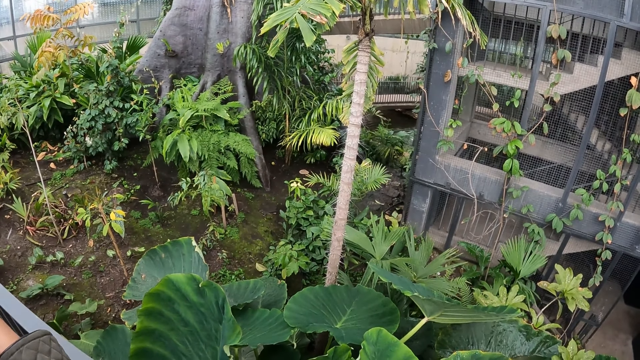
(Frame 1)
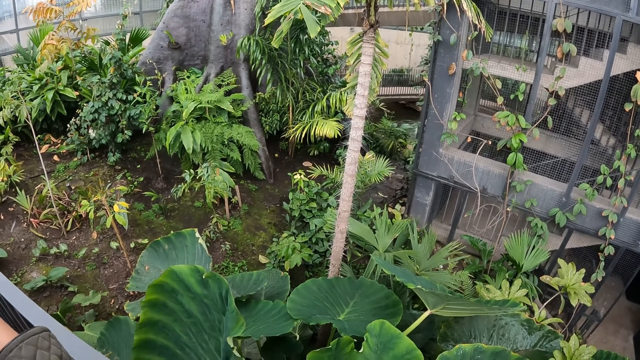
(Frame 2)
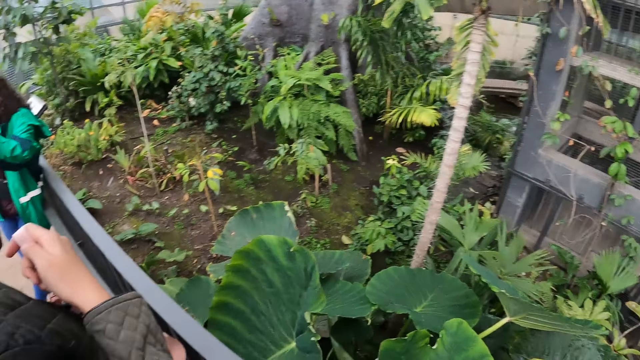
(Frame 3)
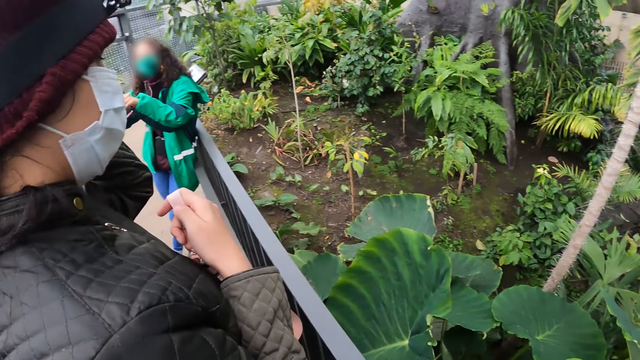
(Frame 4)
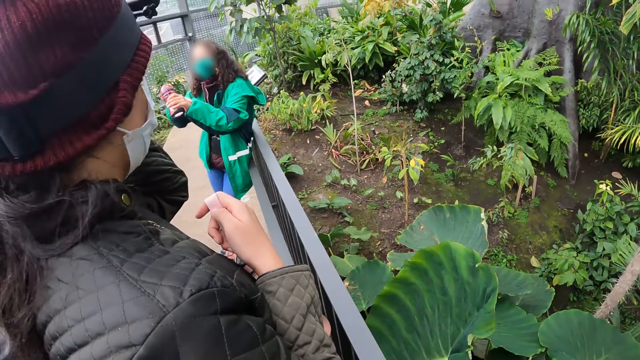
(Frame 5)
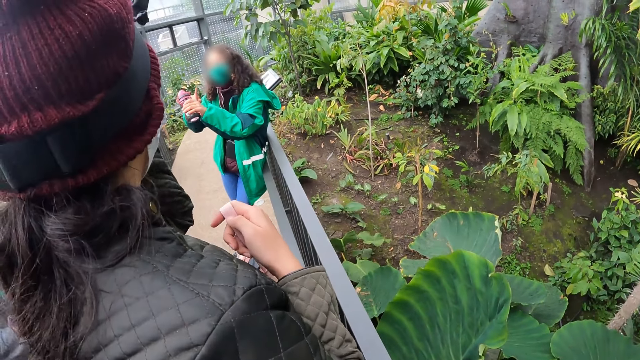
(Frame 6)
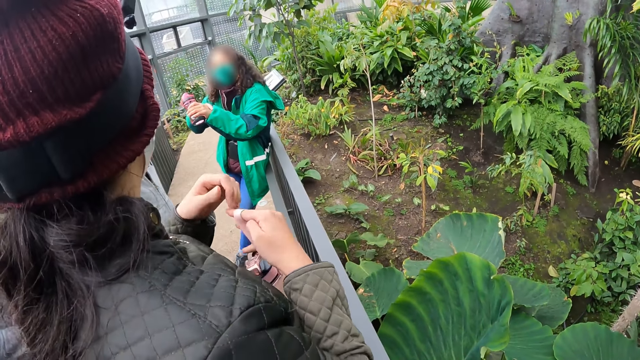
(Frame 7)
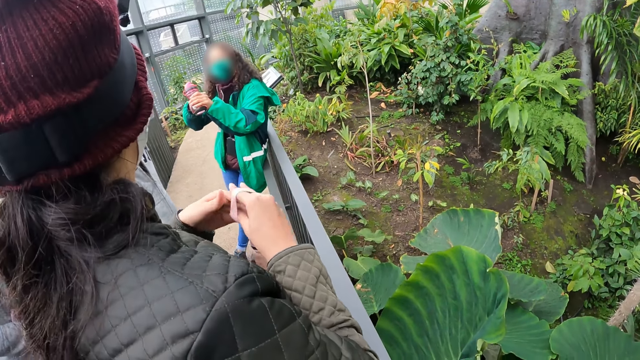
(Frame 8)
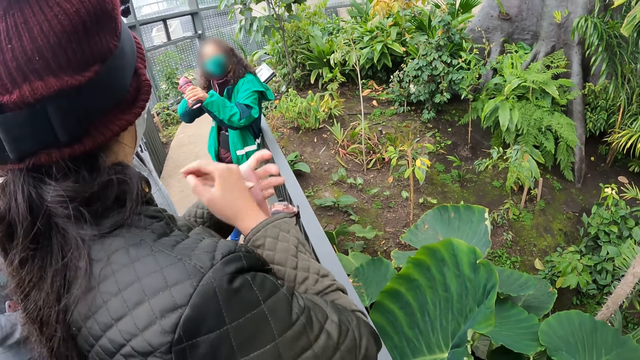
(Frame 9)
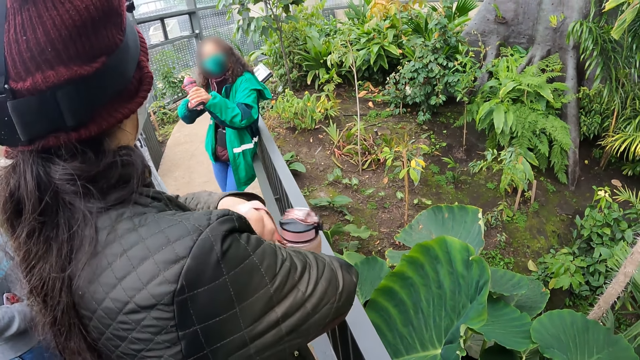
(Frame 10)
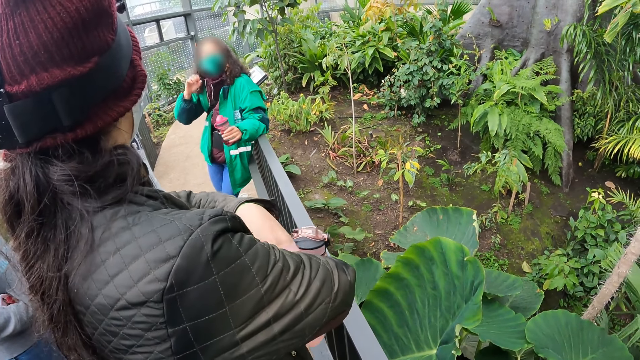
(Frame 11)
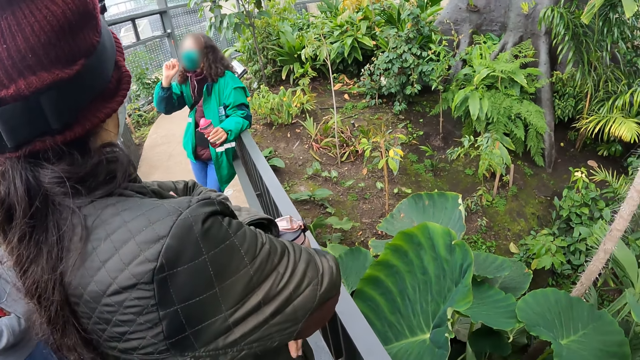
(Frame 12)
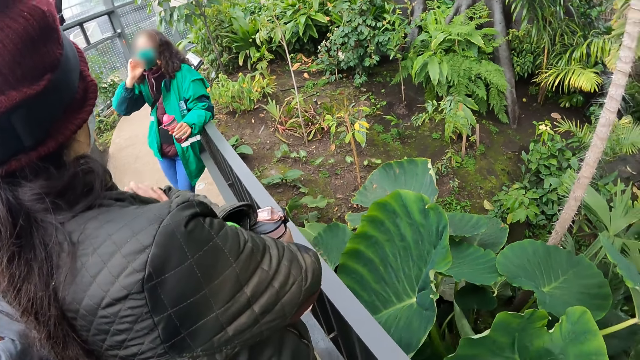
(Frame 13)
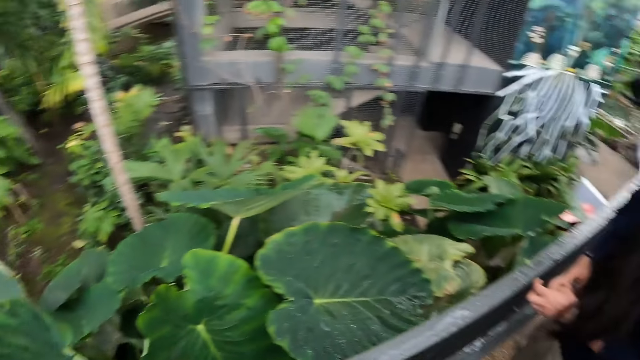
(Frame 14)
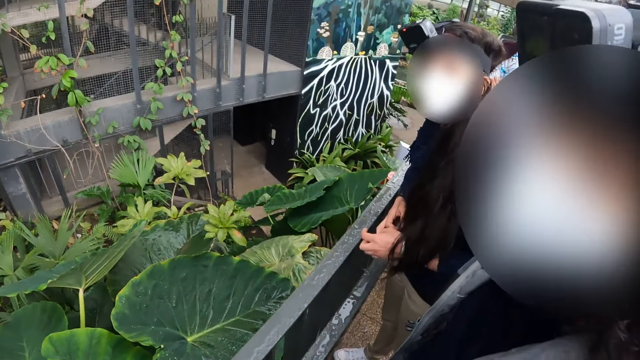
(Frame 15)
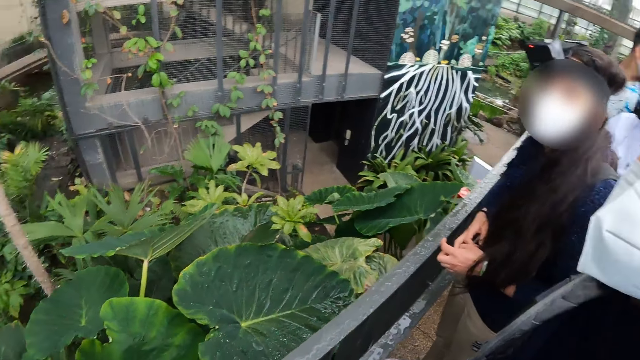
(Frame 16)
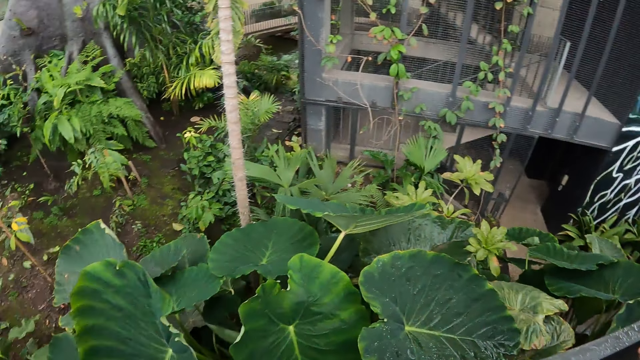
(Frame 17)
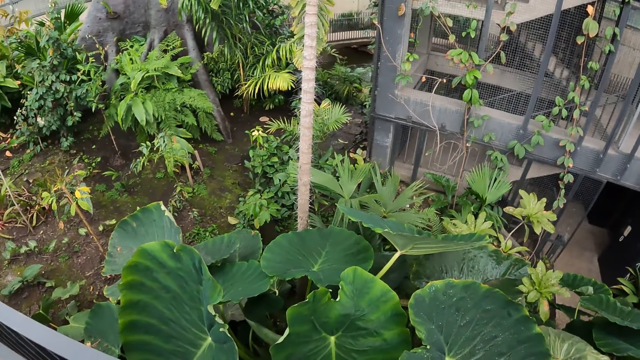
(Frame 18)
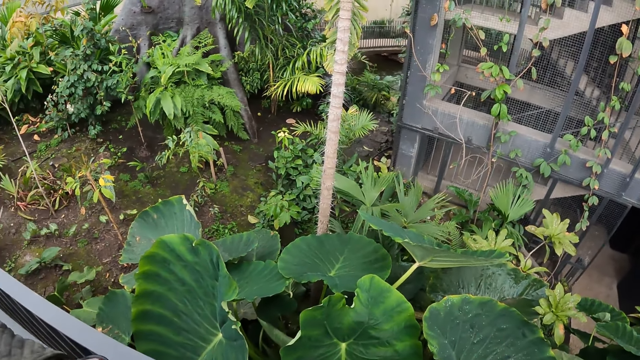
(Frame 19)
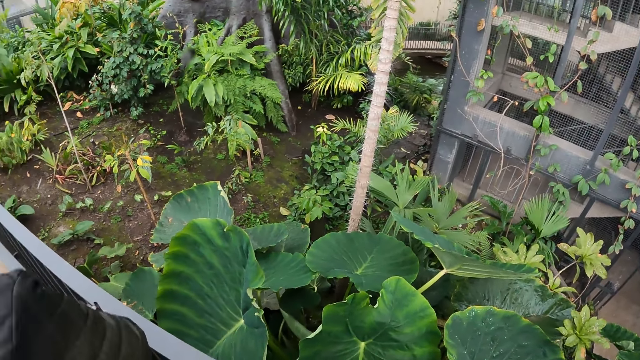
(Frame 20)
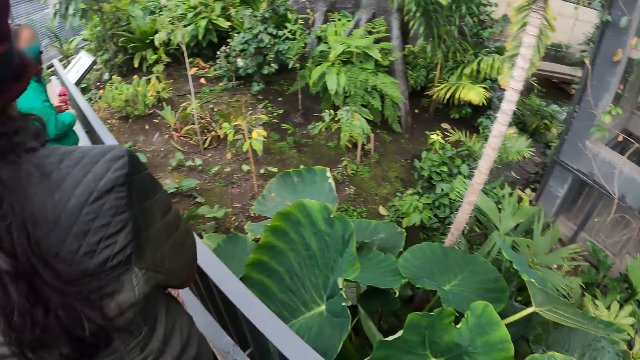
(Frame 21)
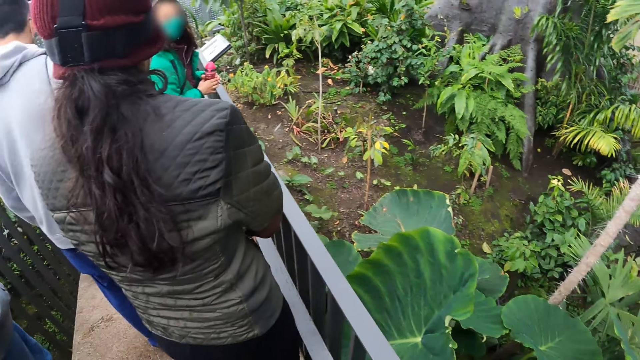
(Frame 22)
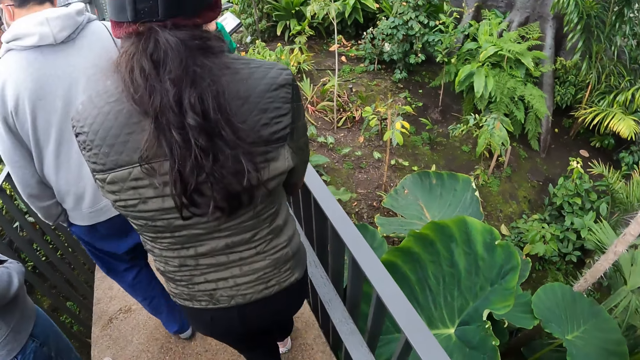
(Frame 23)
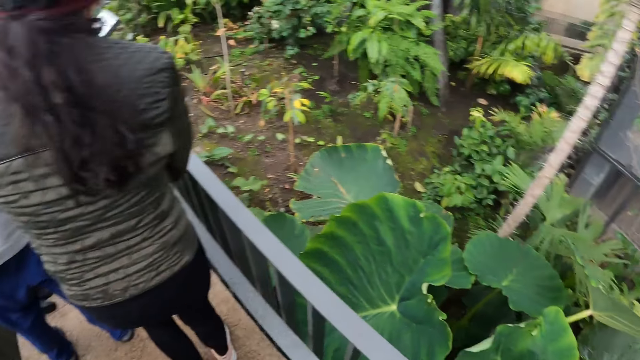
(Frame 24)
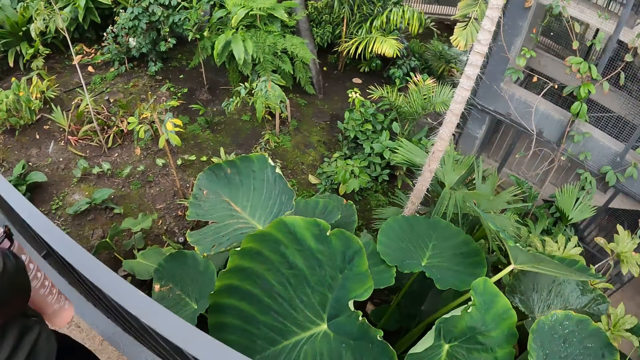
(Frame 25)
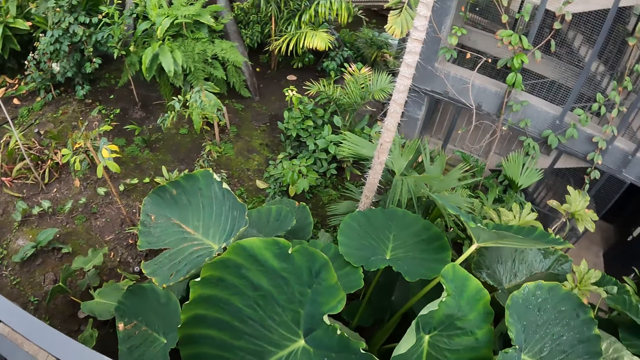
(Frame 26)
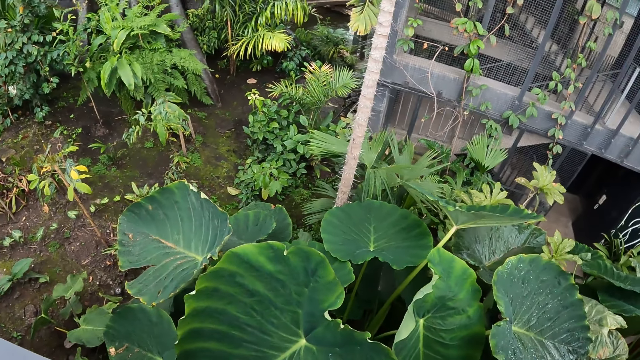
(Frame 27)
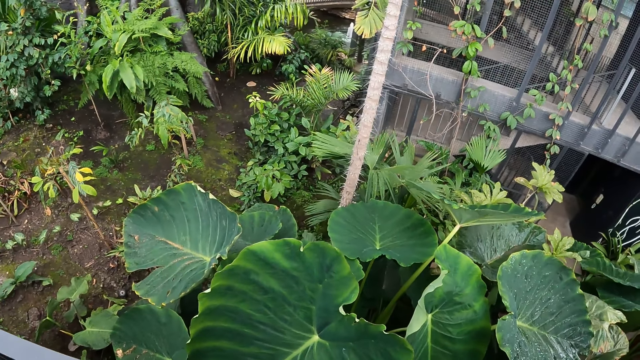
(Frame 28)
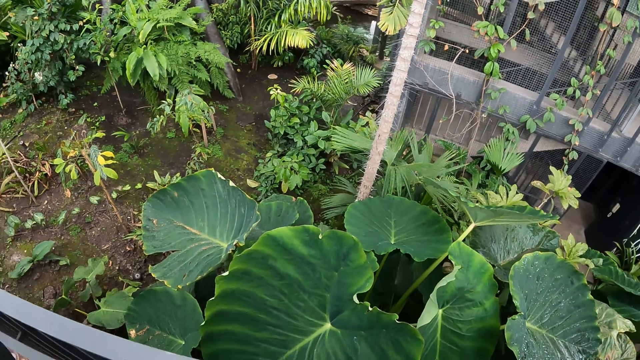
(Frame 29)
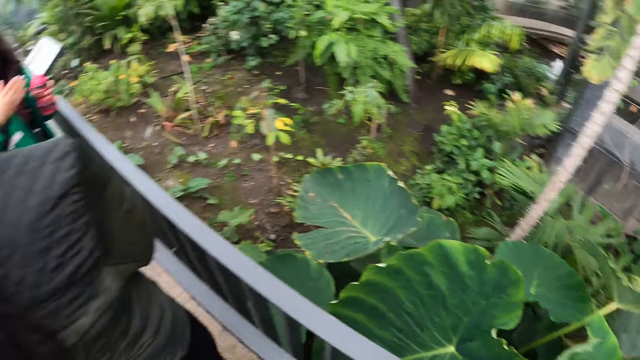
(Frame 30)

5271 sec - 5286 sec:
A lady exchanges the bottle to the left hand. The camera wearer looks around. The lady walks around. A person walks around. The camera wearer looks around.

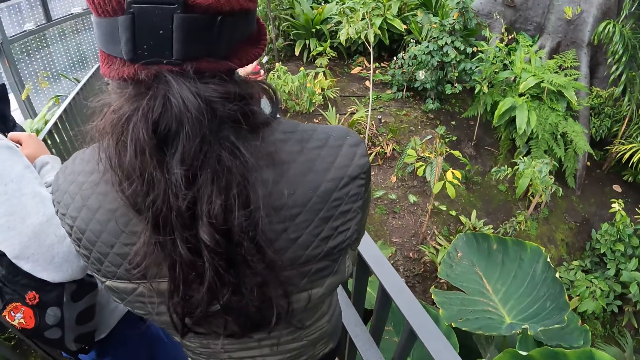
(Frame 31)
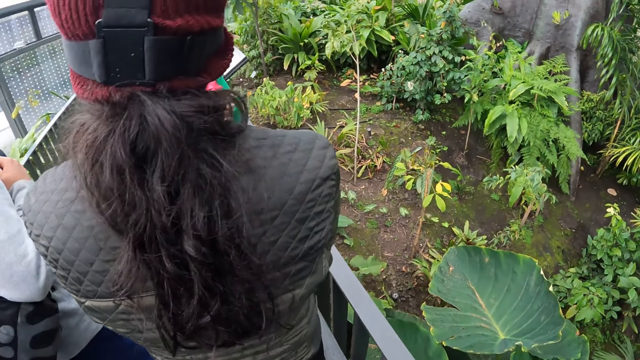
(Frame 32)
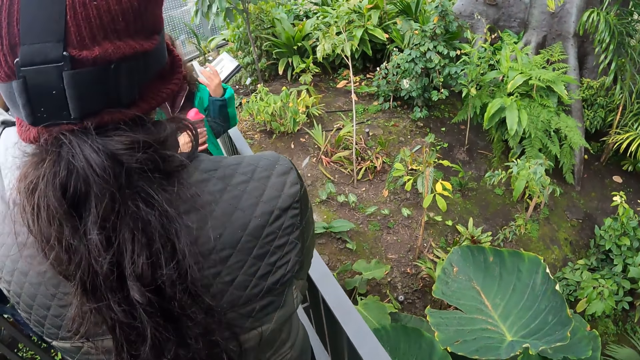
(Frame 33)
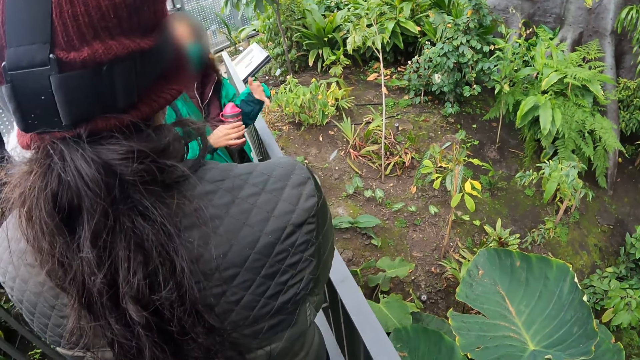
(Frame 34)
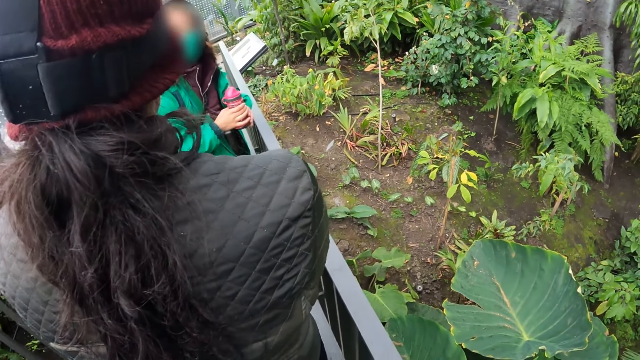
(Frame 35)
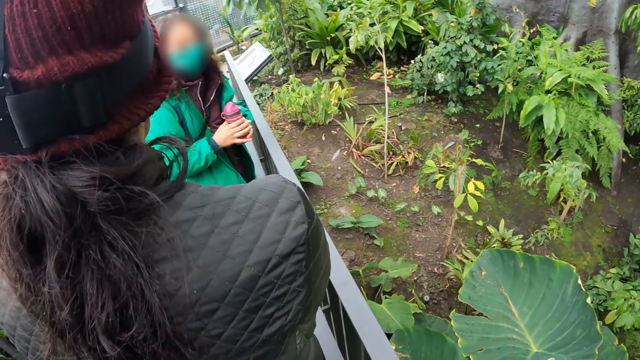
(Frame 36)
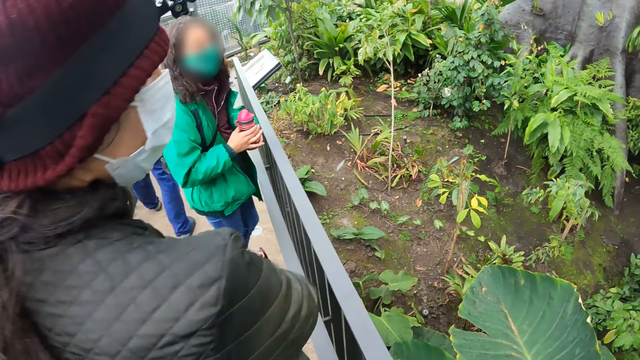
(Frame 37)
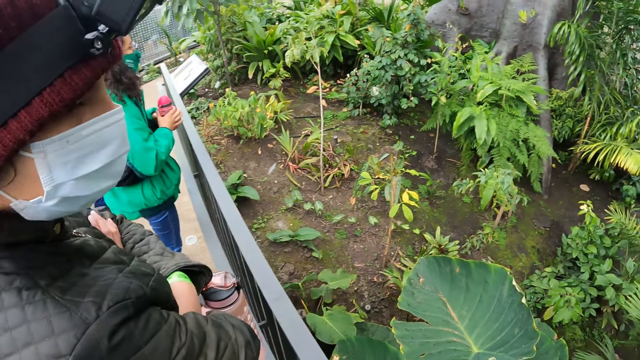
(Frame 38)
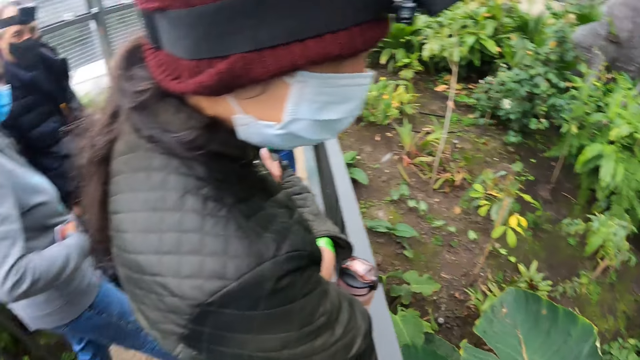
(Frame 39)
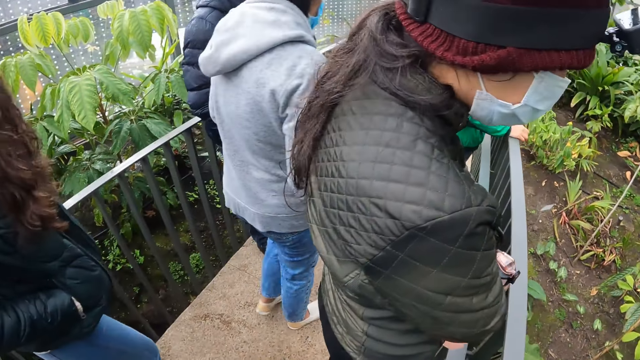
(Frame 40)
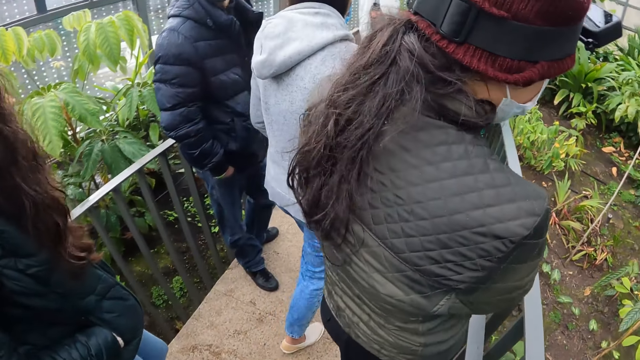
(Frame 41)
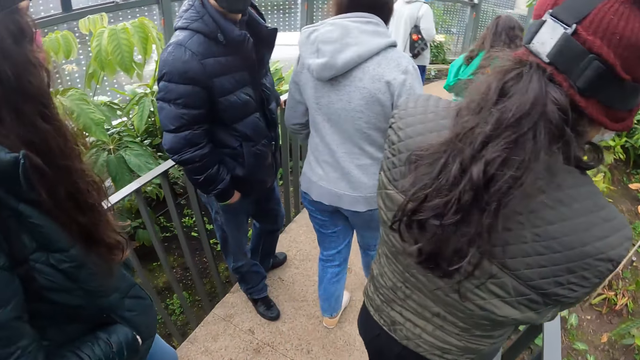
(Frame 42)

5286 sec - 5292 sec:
A lady exchanges the bottle to the left hand. The lady interacts with the camera wearer. The camera wearer looks around and walks on the path.
